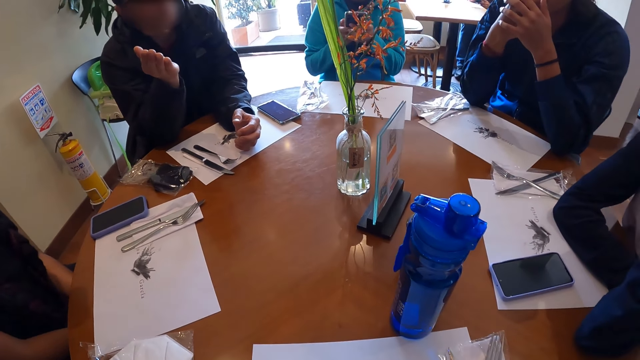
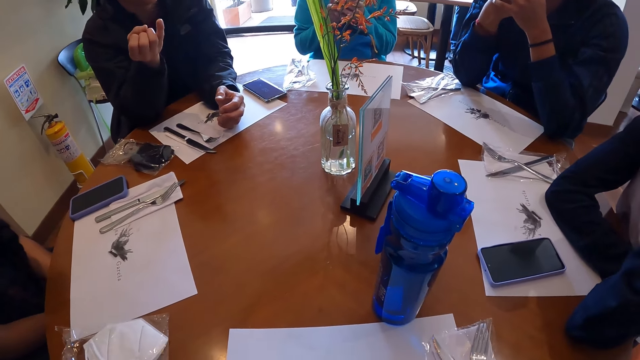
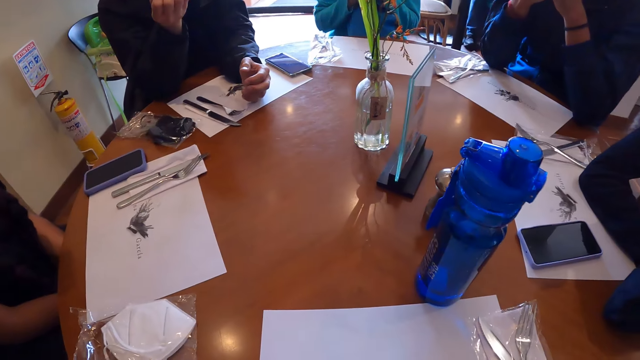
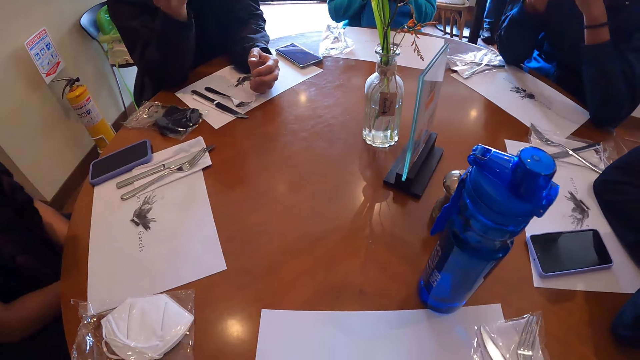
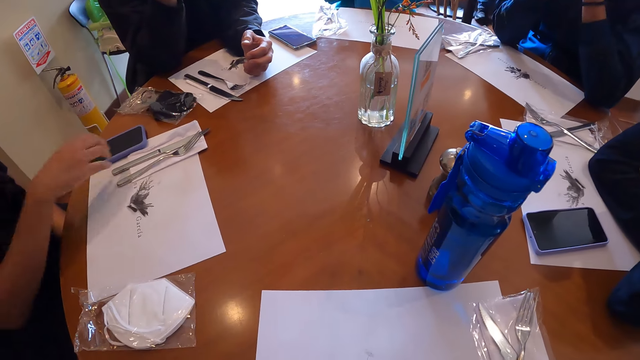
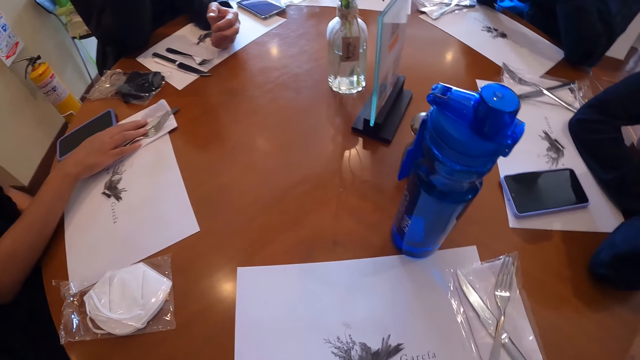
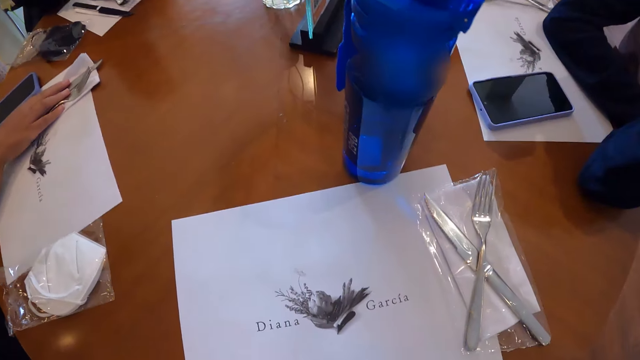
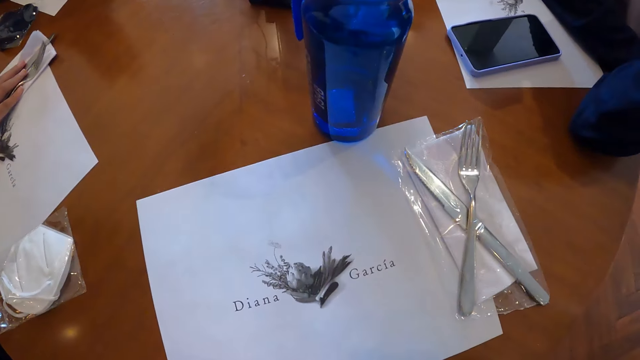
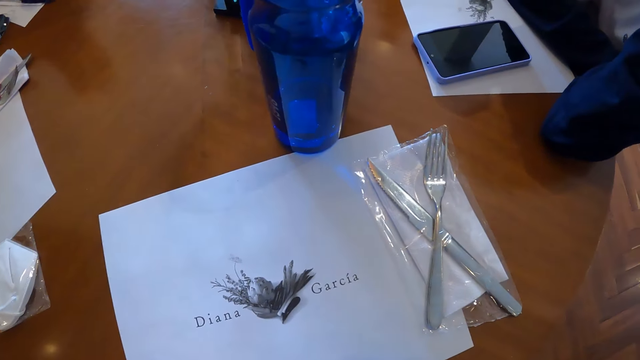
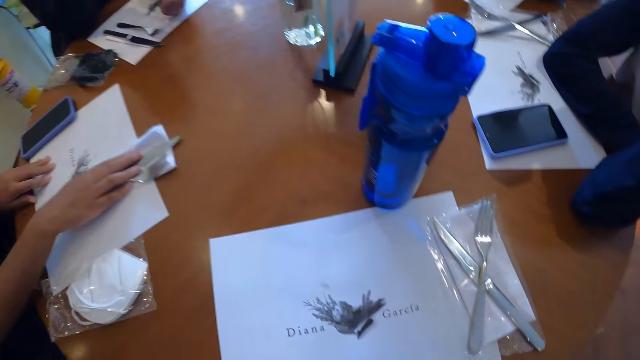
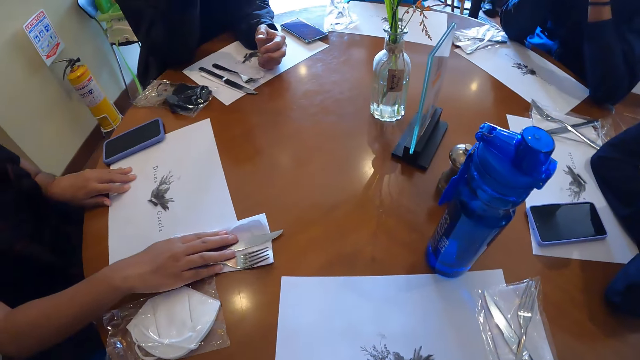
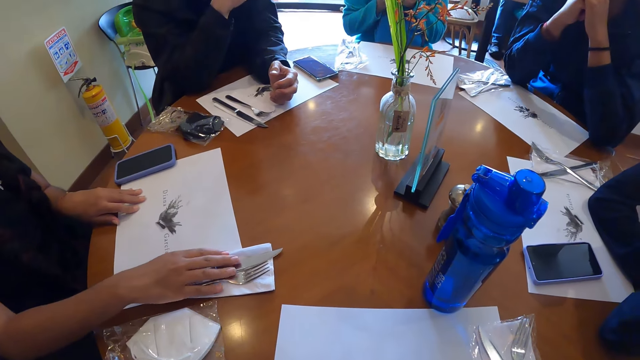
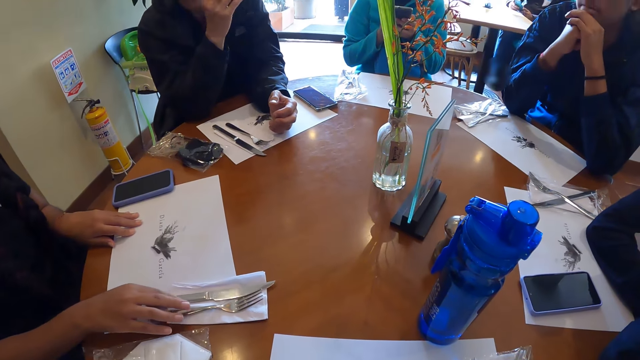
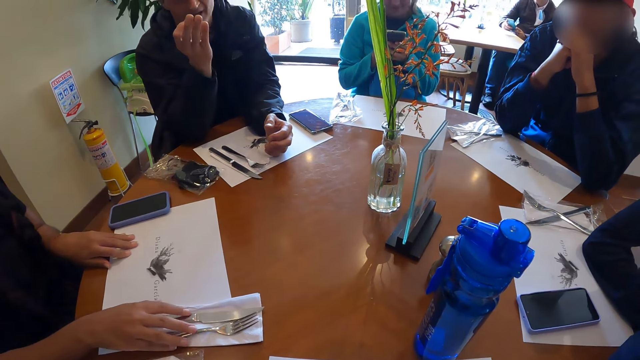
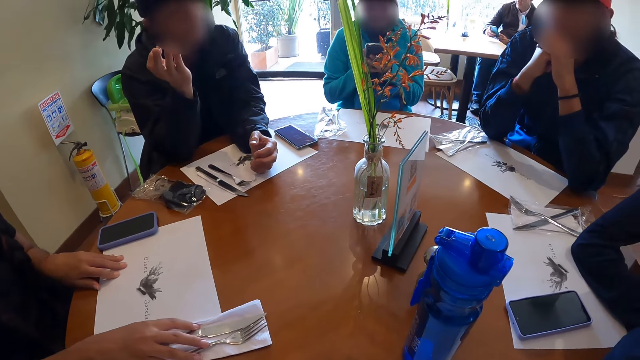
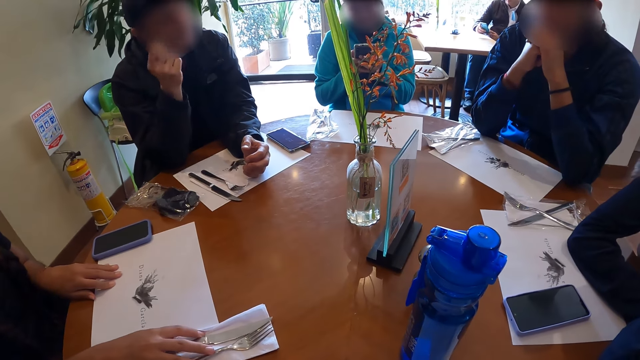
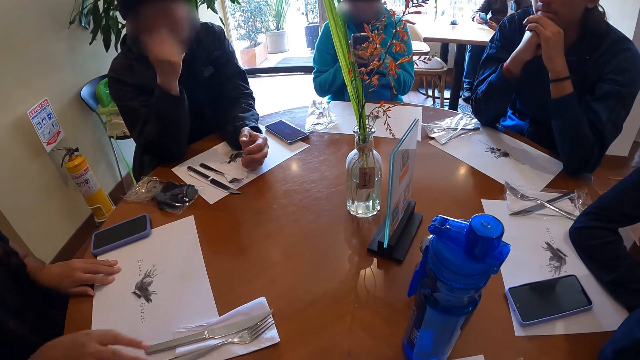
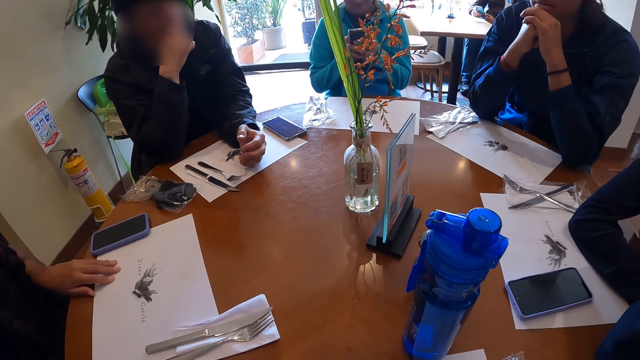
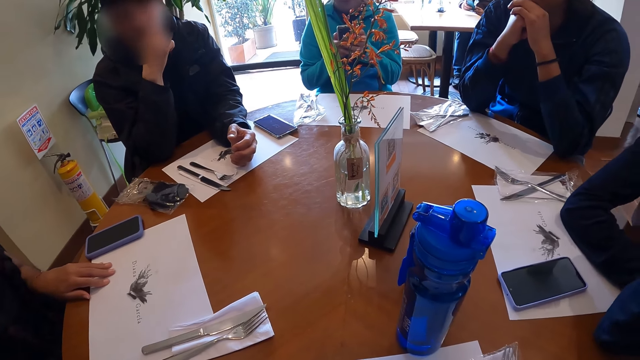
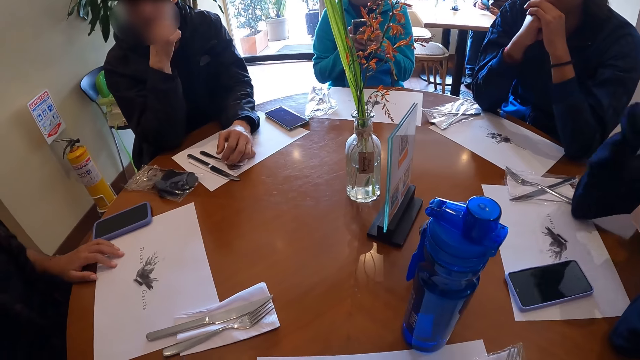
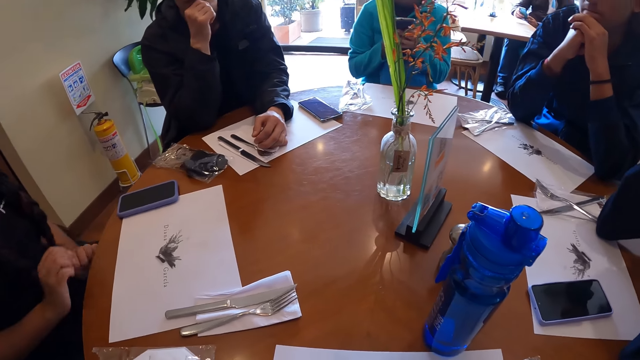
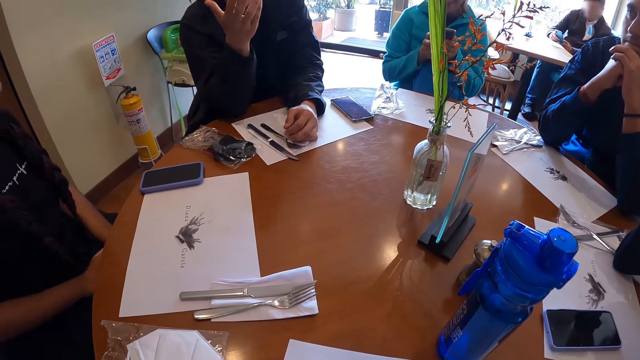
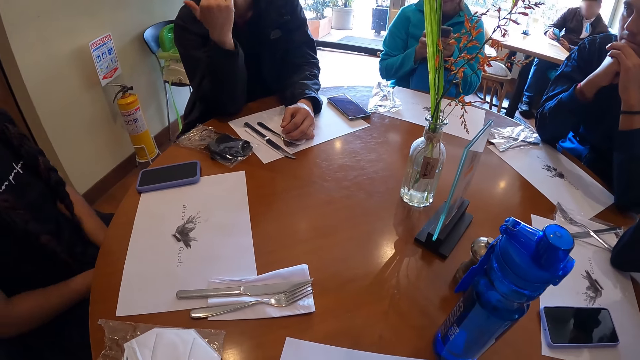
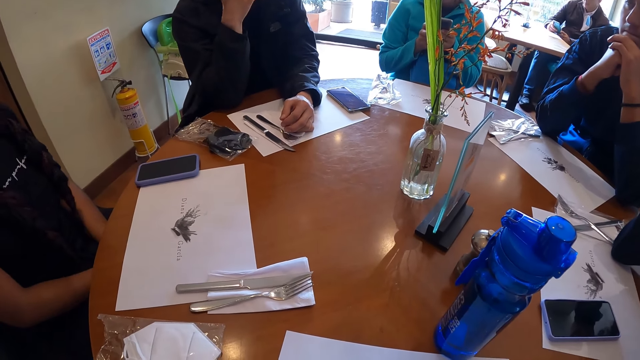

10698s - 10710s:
A woman places her right hand on the table. The woman moves the cutlery with her right hand on the table. Another woman operates the phone with her hands. A man interacts with the group of people on the table.

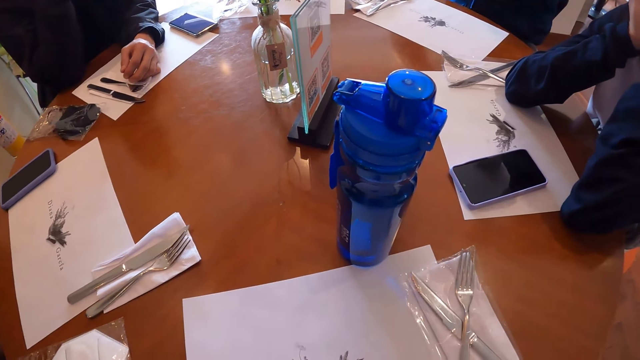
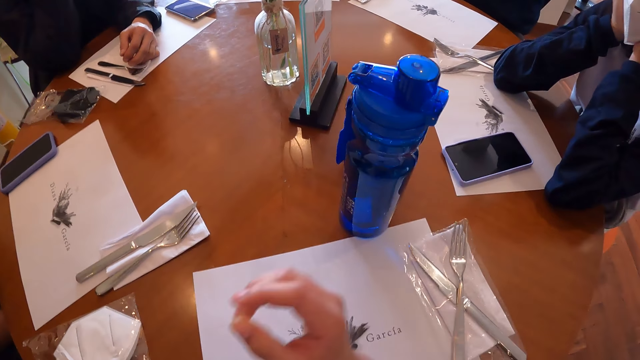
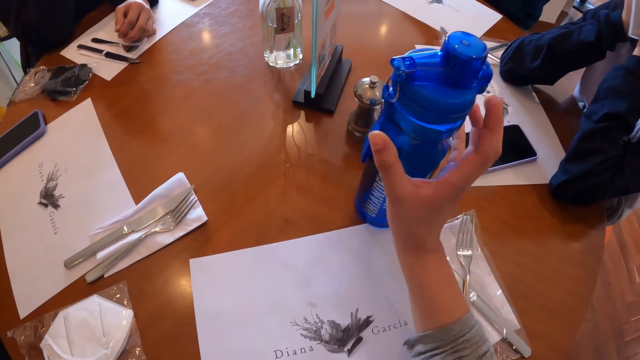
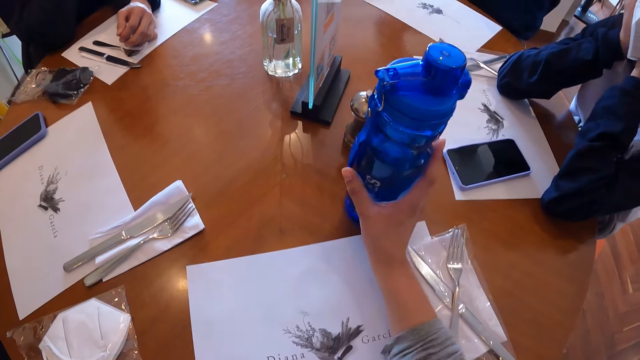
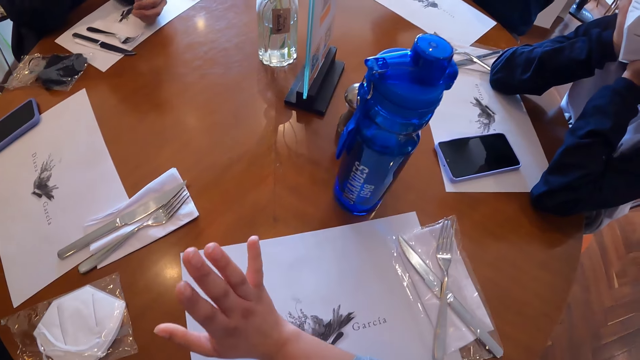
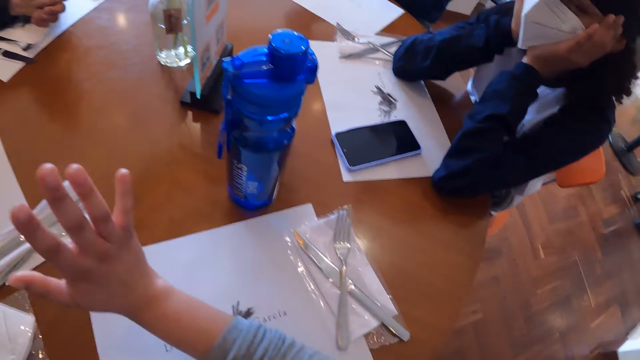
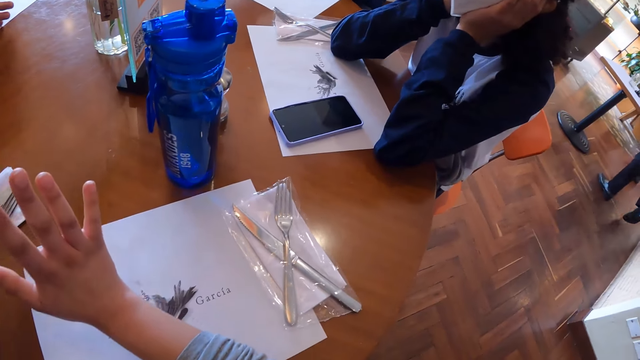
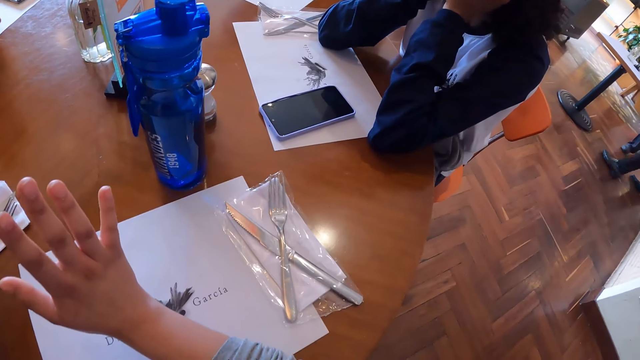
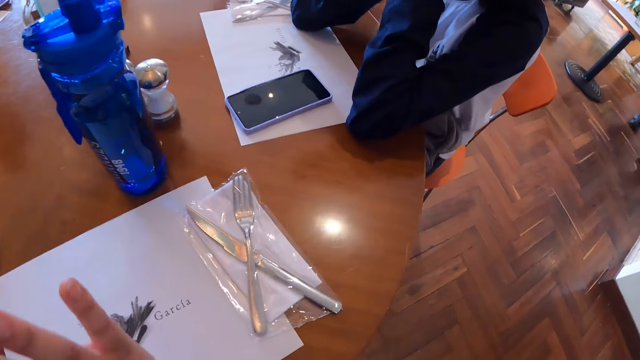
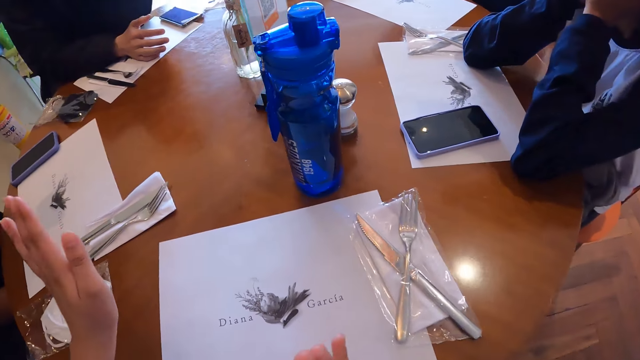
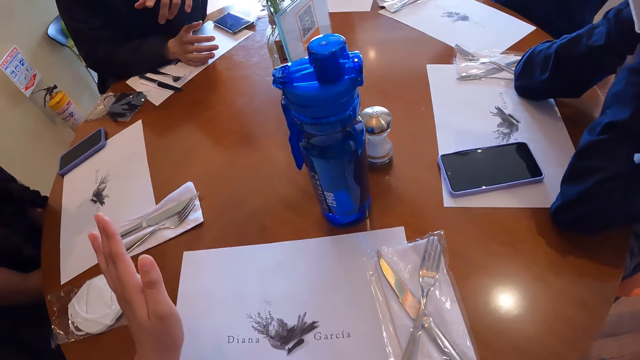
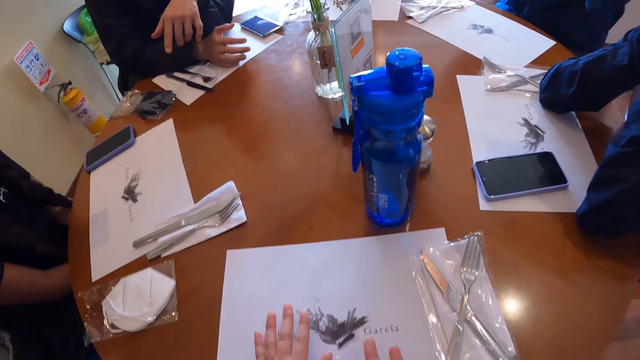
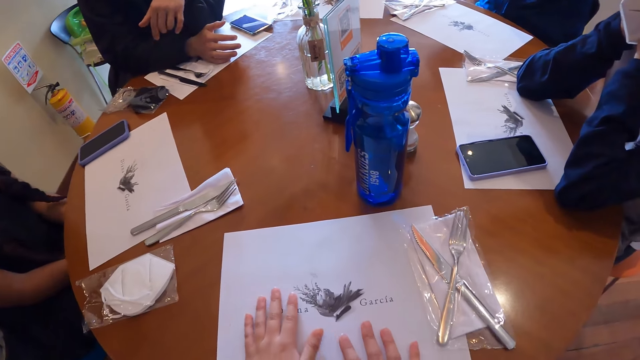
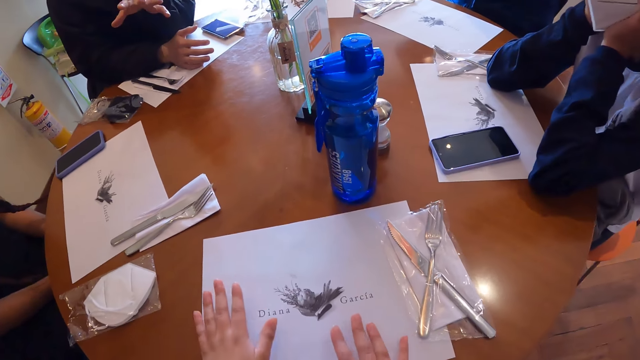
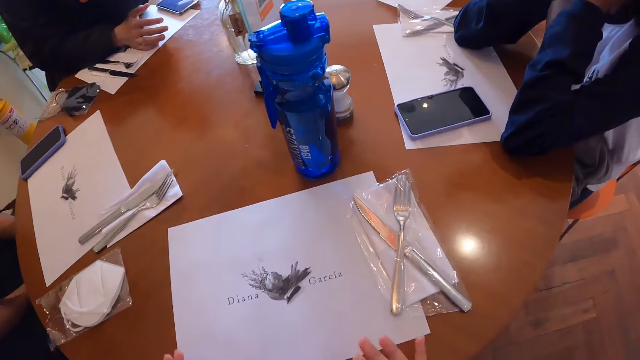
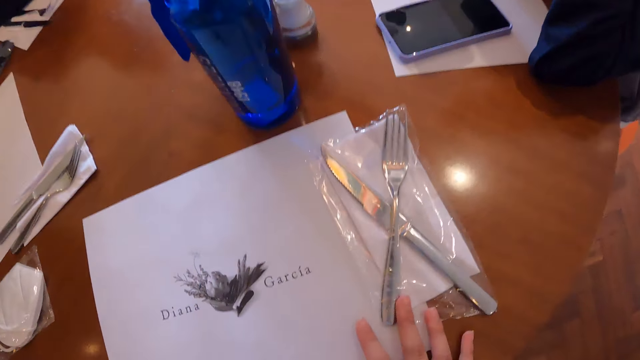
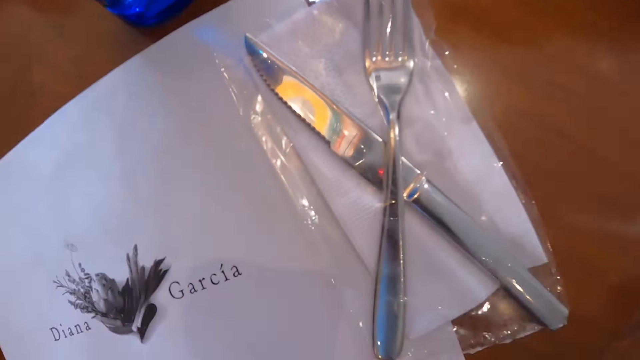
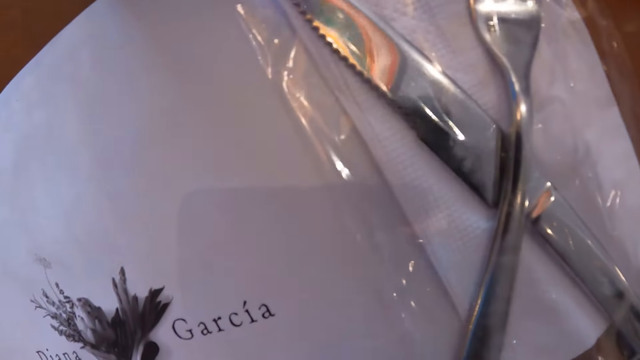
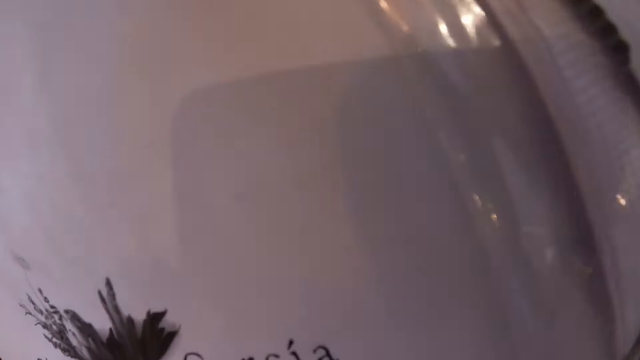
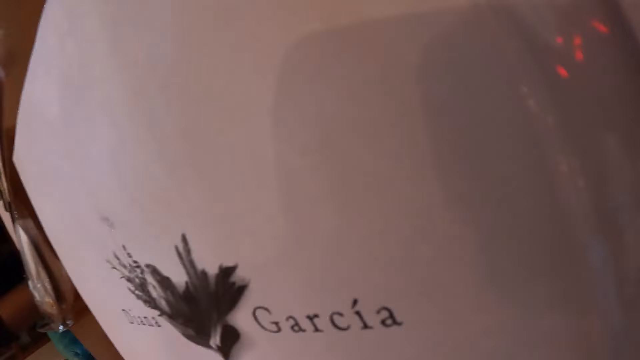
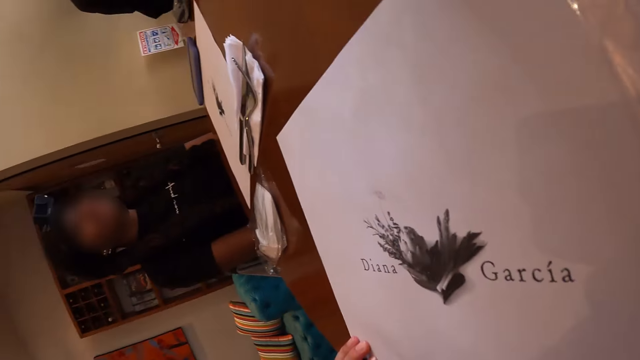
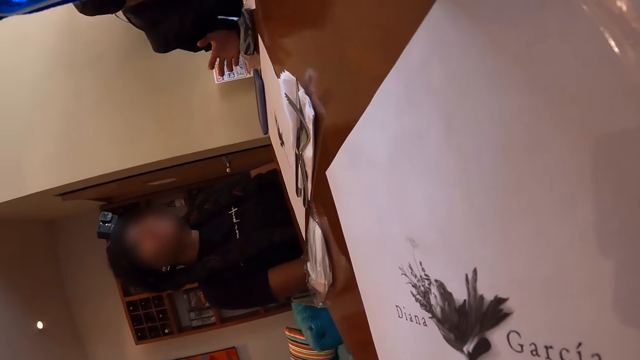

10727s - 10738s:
The camera wearer moves the water bottle on the table with her right hand. She holds the water bottle. She interacts with a man at the table in the restaurant. The man engages with the camera wearer. The man interacts with the group of people at the table. The camera wearer holds the cutlery pack. She puts her head close to the table. She looks at the table.
